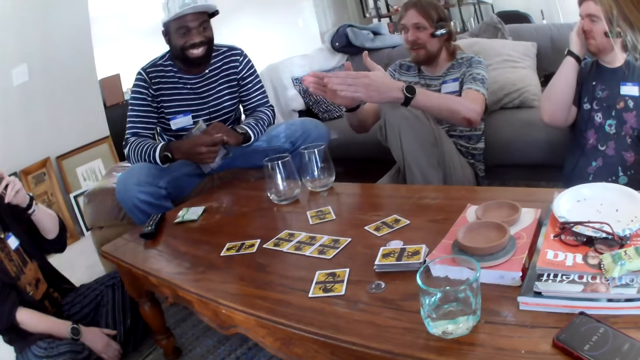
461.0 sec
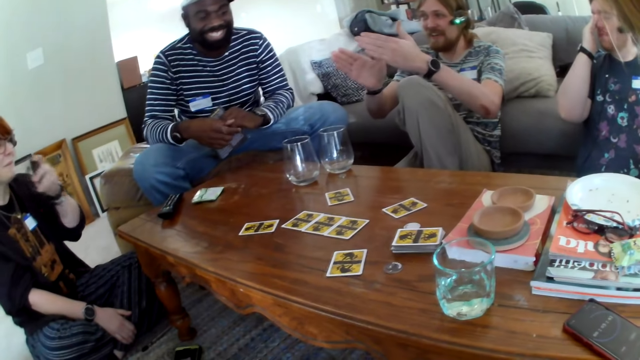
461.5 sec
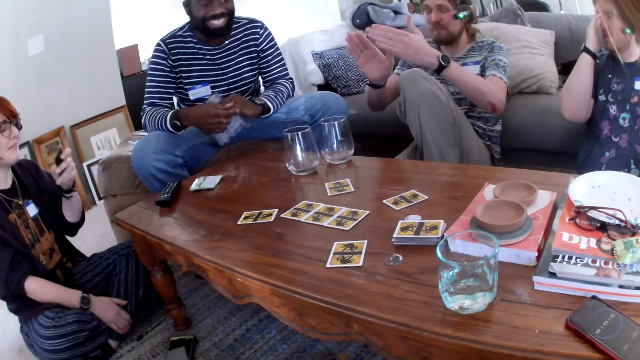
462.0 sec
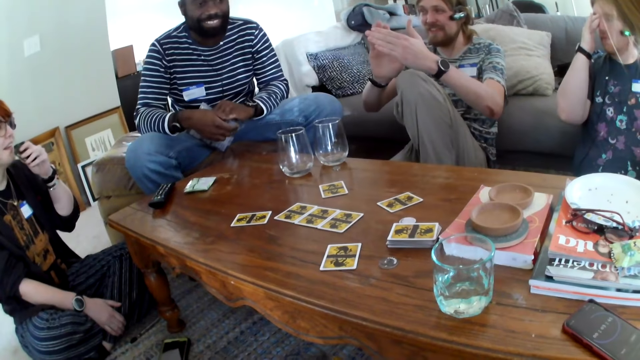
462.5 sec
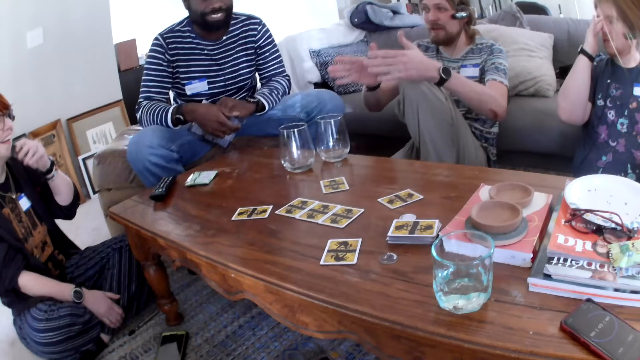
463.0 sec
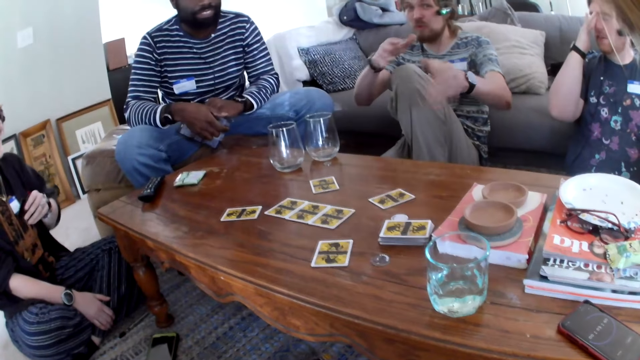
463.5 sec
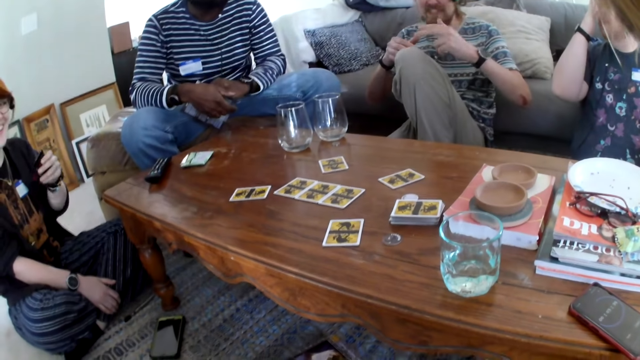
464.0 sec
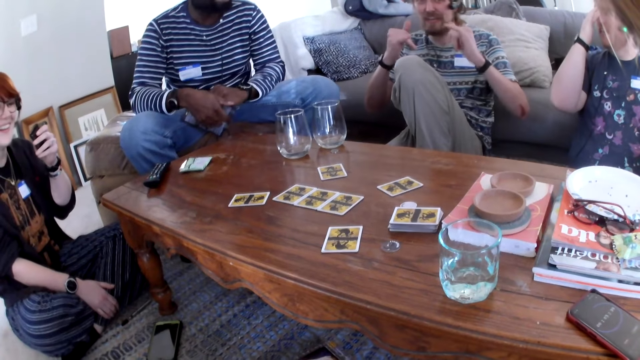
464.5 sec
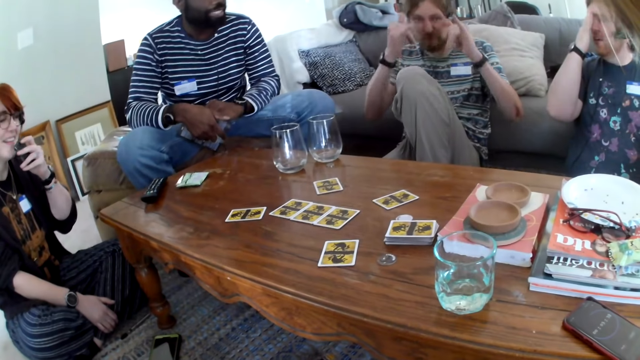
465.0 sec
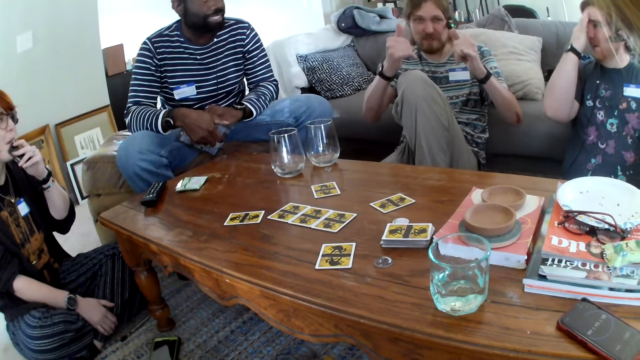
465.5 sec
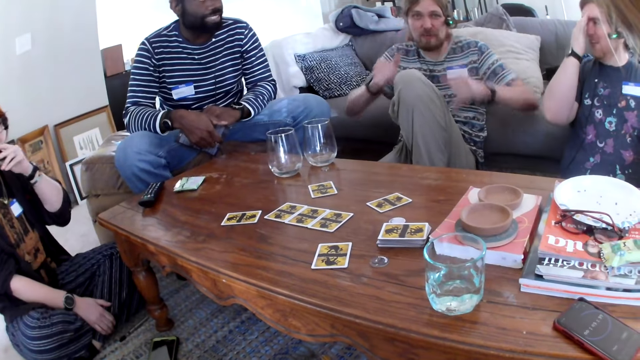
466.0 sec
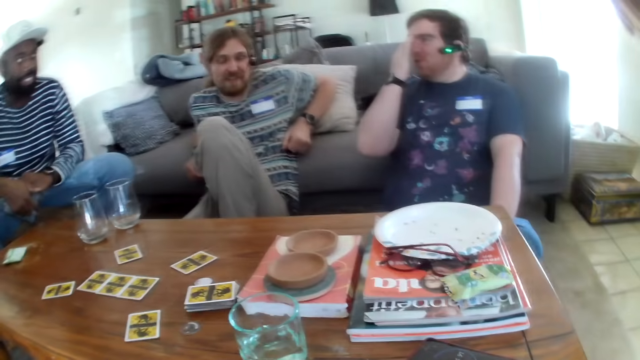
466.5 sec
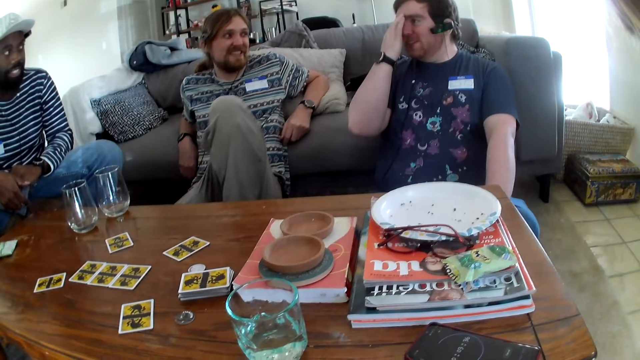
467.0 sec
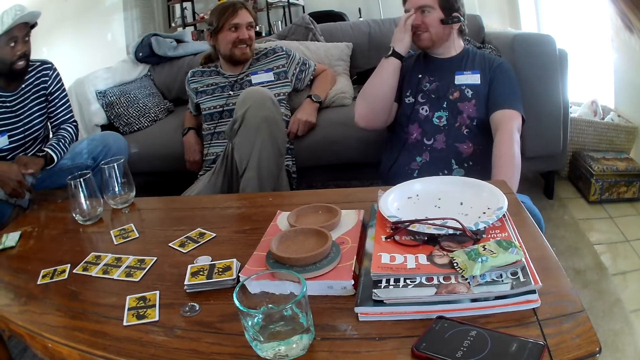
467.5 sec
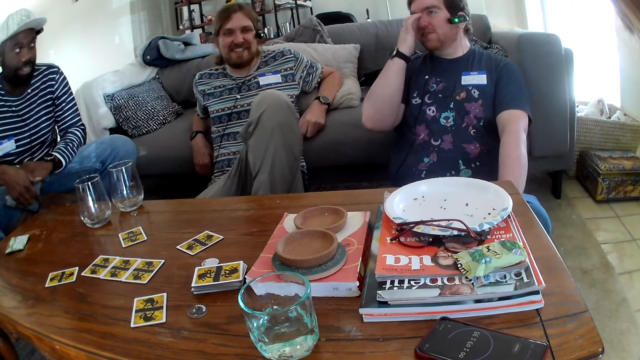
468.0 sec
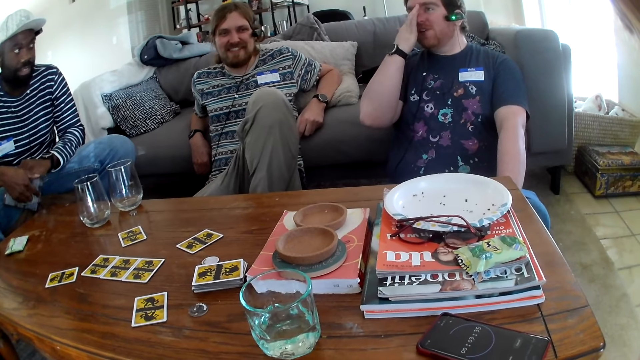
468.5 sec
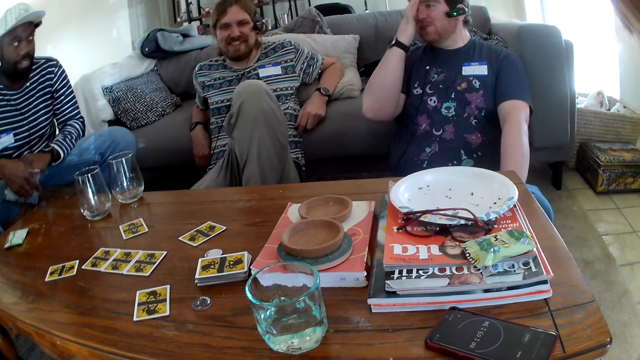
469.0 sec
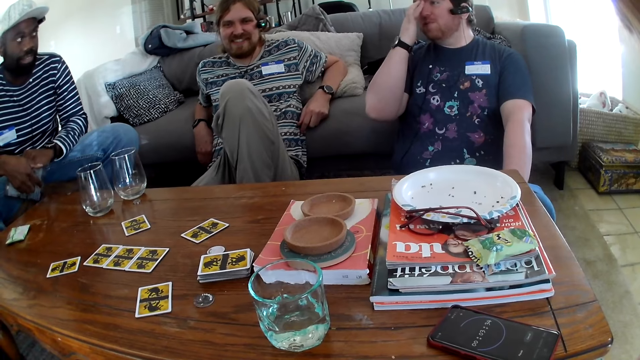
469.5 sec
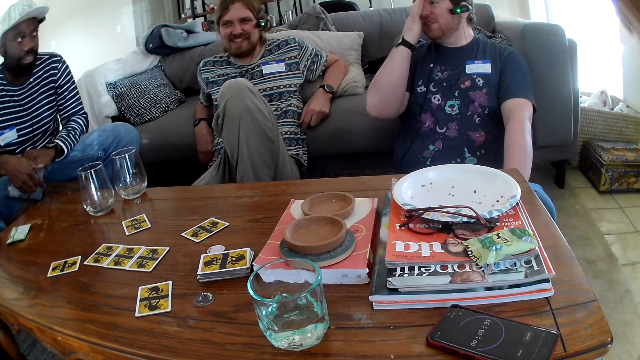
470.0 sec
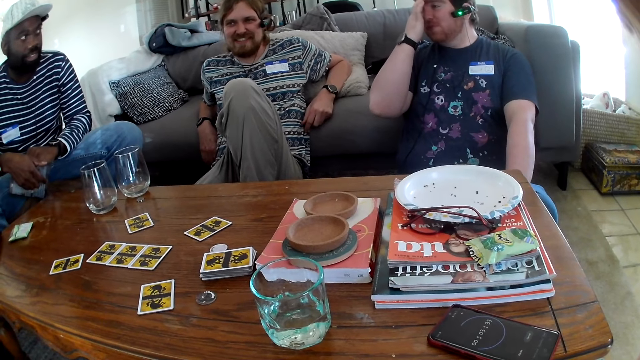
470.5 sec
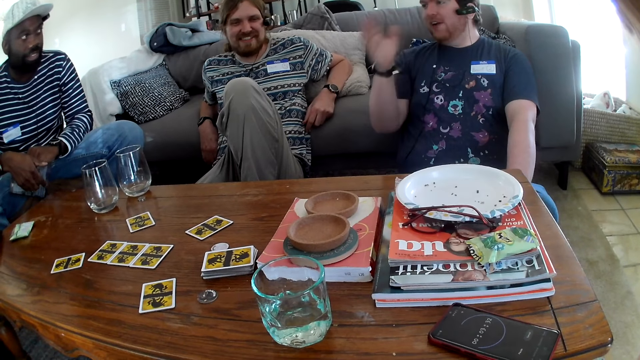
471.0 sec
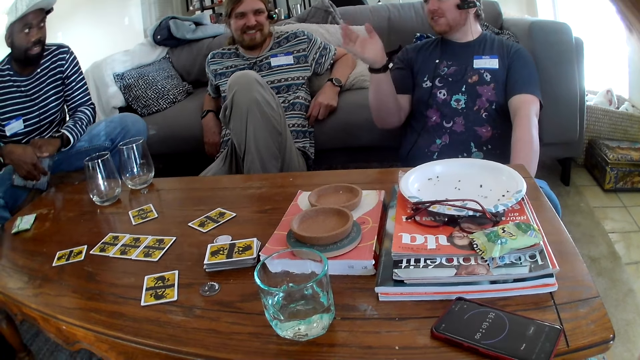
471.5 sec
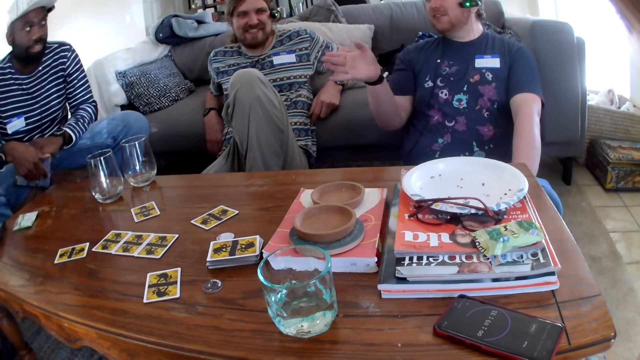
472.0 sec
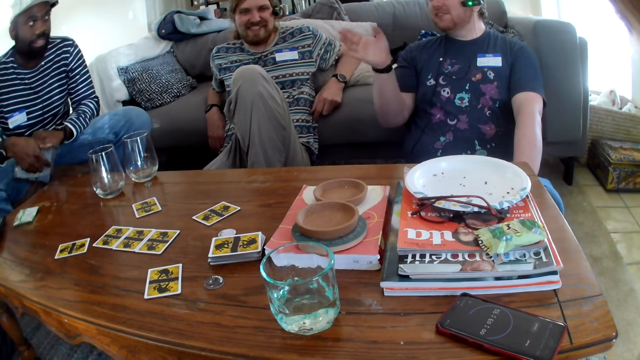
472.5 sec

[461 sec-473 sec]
A person laughs. Another person talks. A third person talks and touches their face. The third person talks.

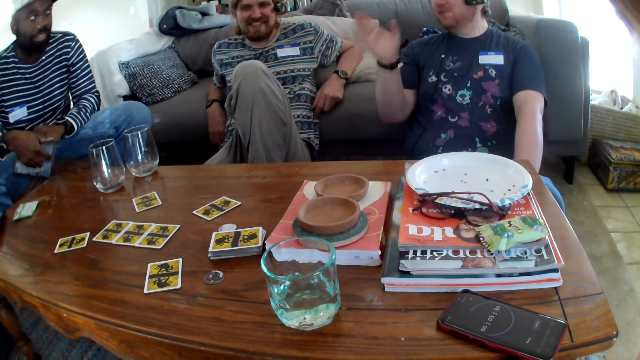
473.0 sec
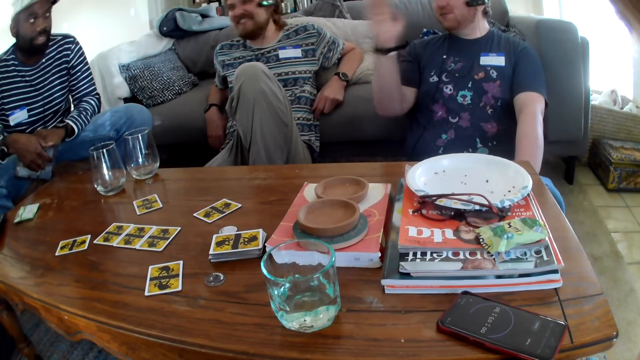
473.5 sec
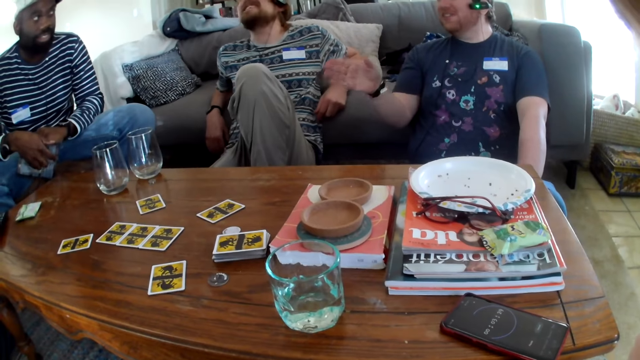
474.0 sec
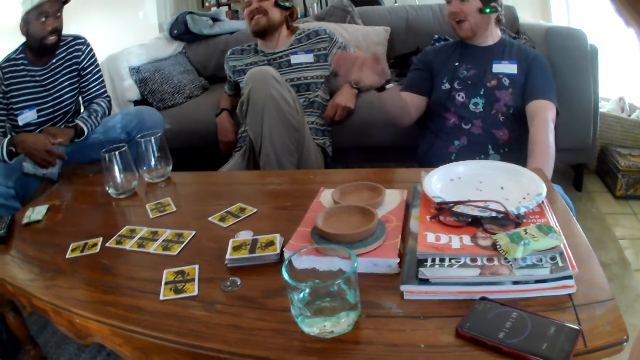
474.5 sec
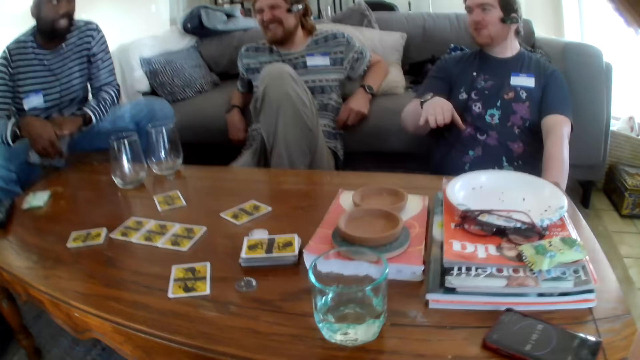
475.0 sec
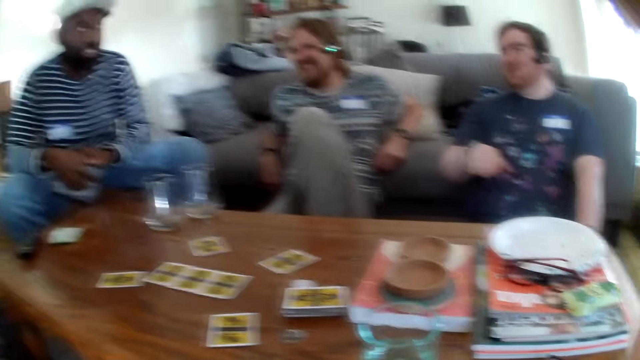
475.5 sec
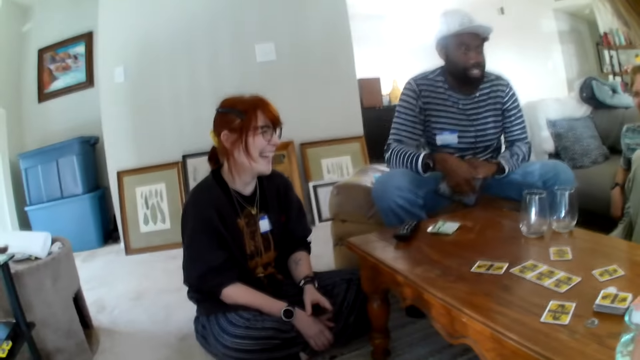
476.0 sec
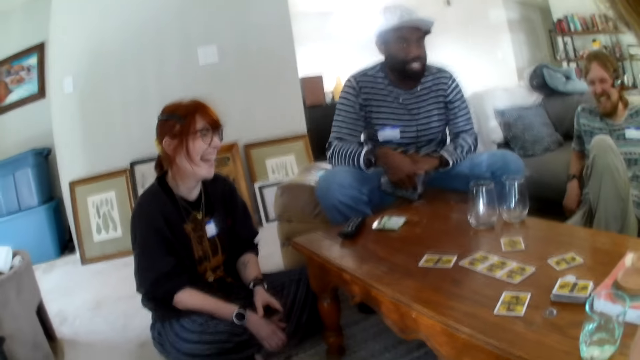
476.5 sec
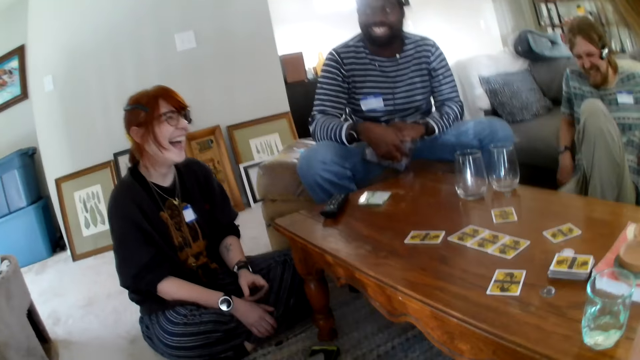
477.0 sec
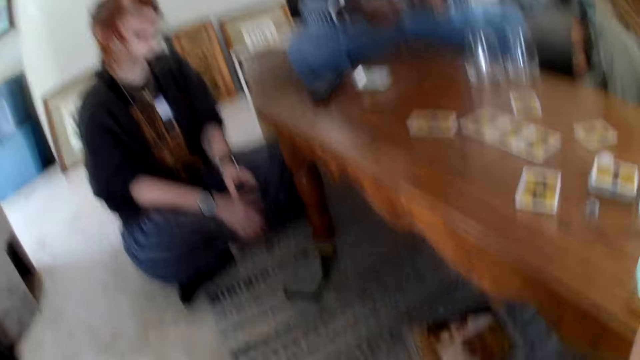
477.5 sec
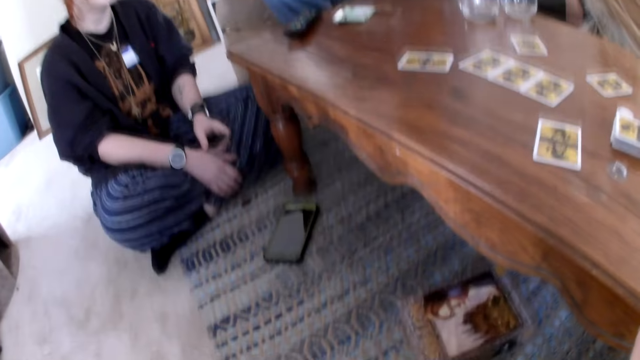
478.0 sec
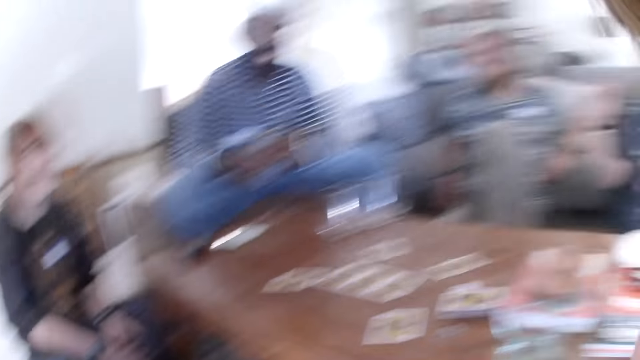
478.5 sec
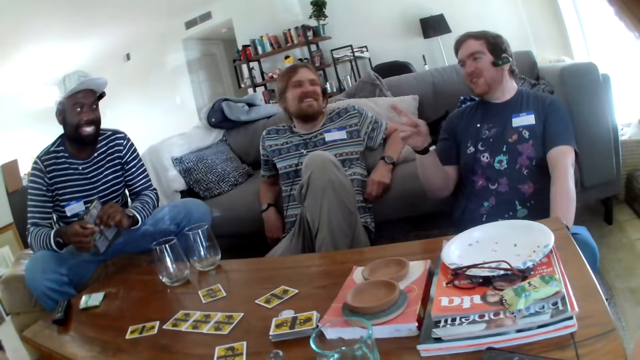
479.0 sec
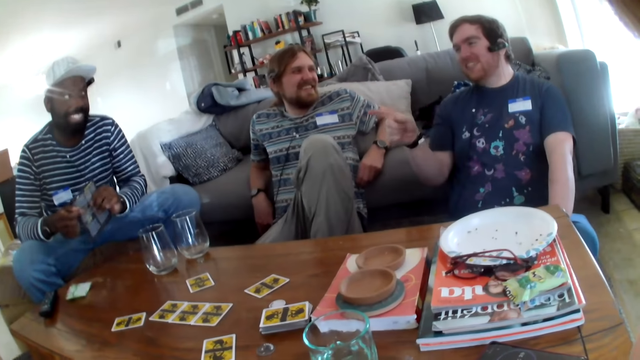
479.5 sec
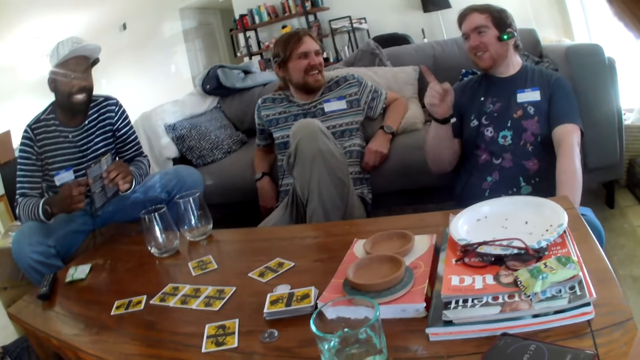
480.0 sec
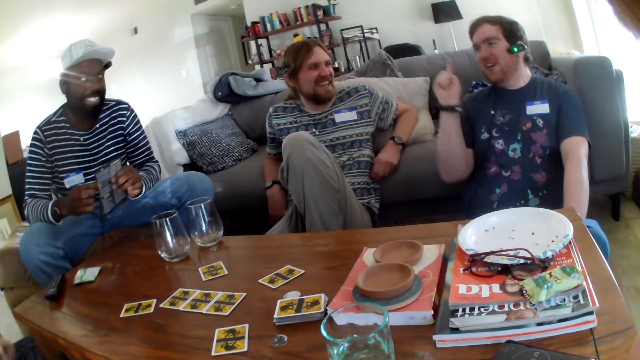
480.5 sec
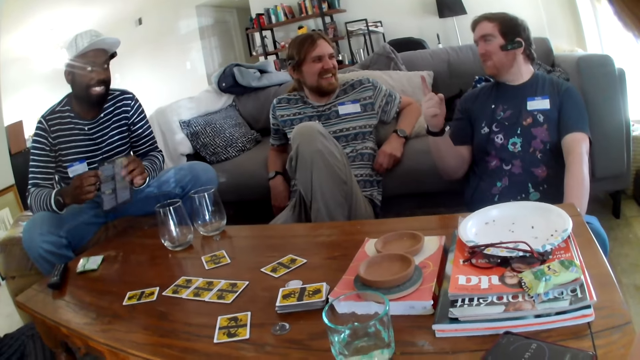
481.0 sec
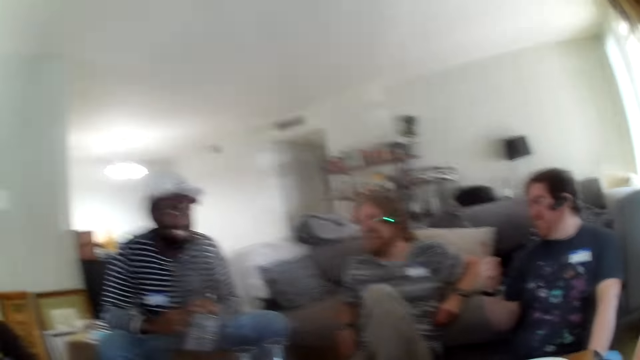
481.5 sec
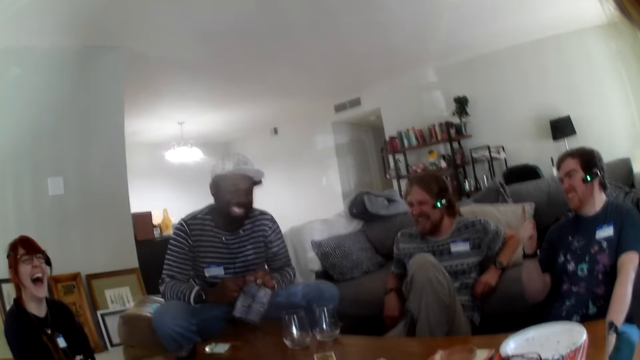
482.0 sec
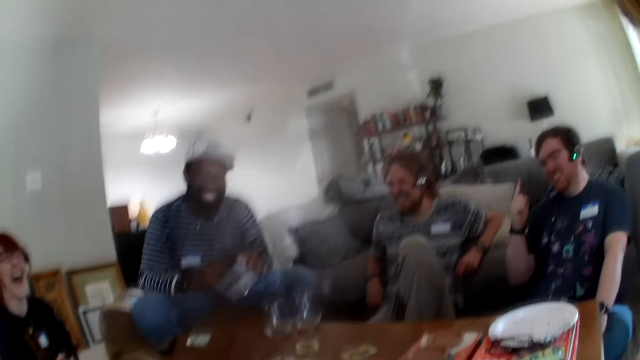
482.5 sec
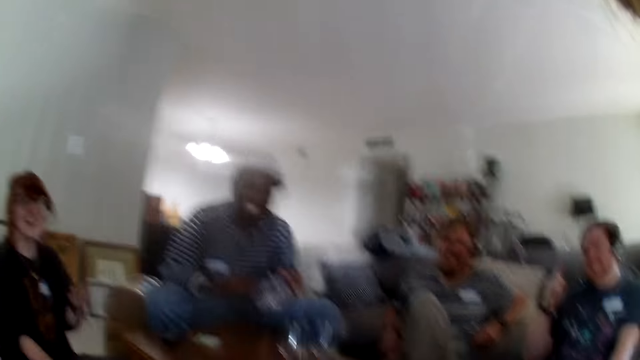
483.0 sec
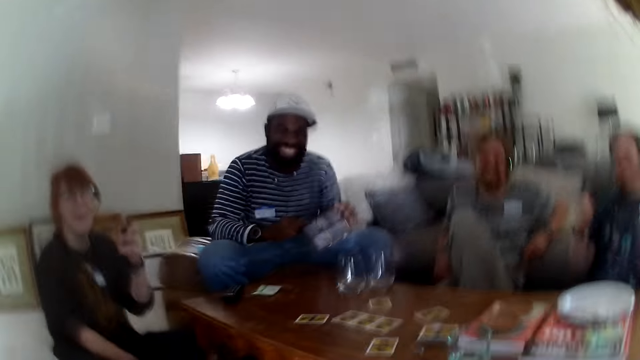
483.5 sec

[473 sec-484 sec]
A person talks. Another person laughs. A third person talks. The second person laughs. The first person talks. A fourth person laughs.
